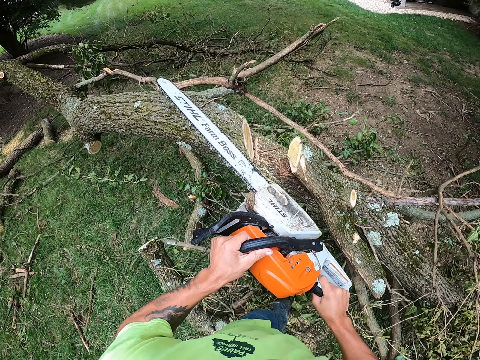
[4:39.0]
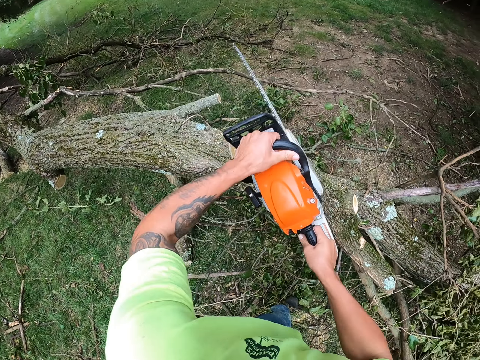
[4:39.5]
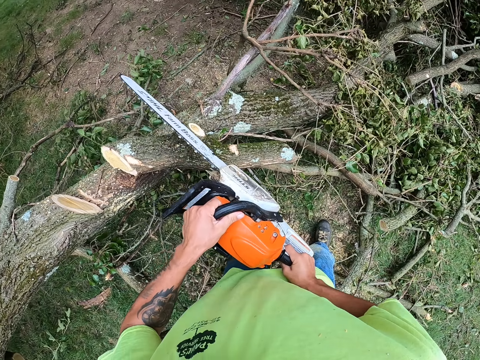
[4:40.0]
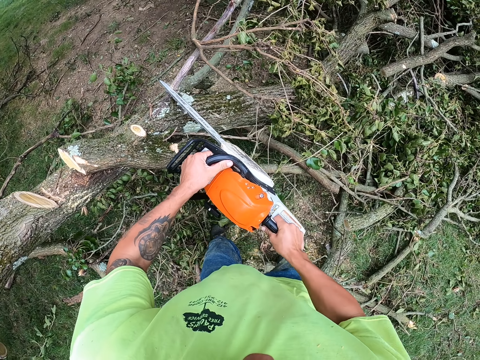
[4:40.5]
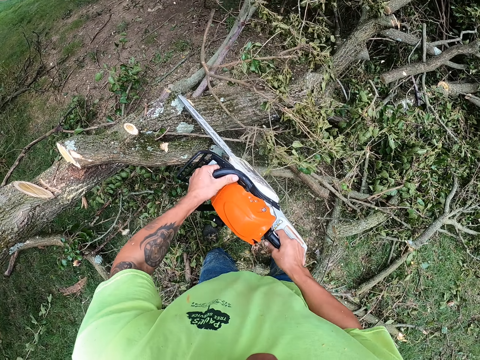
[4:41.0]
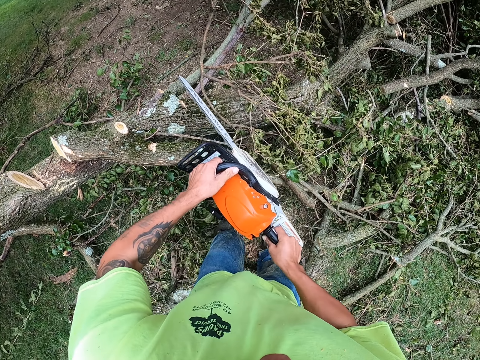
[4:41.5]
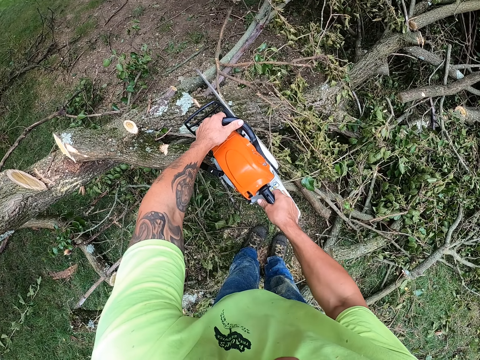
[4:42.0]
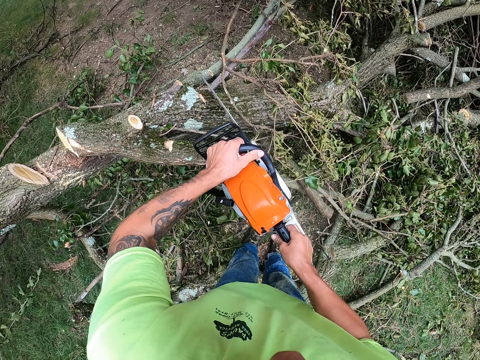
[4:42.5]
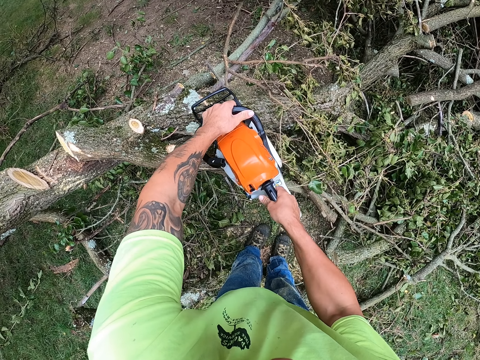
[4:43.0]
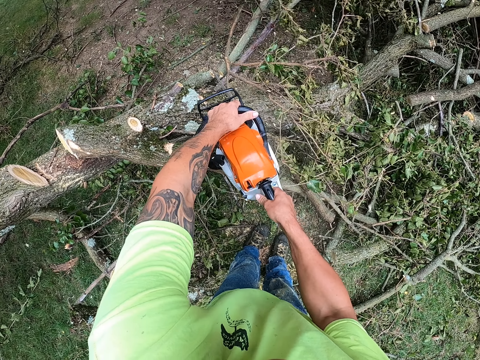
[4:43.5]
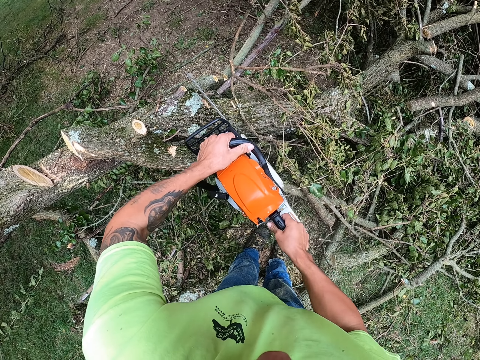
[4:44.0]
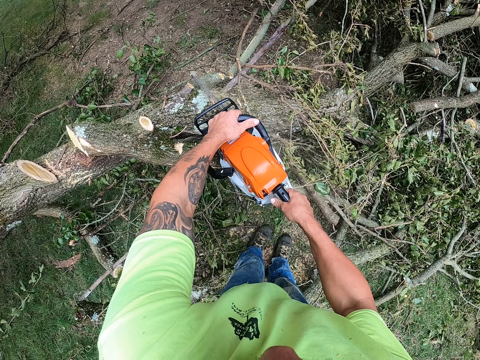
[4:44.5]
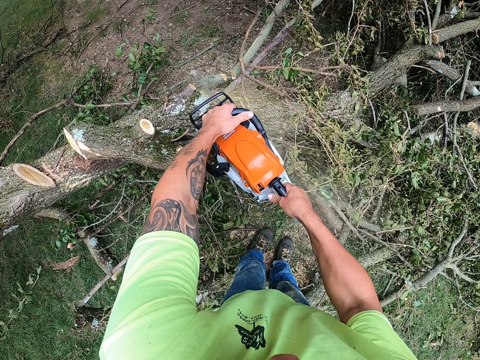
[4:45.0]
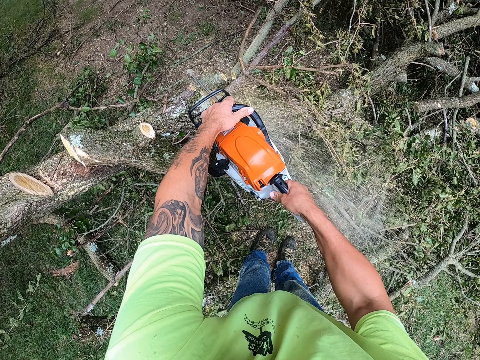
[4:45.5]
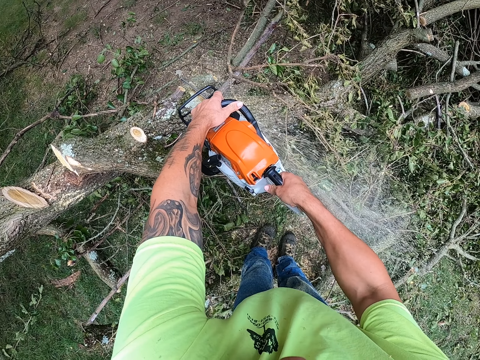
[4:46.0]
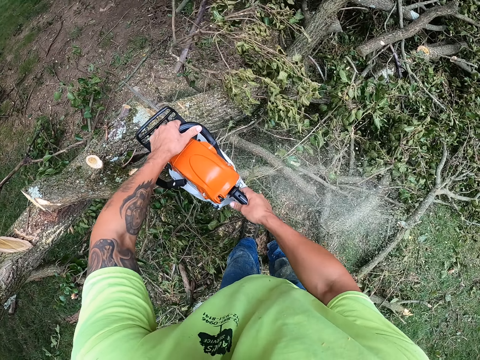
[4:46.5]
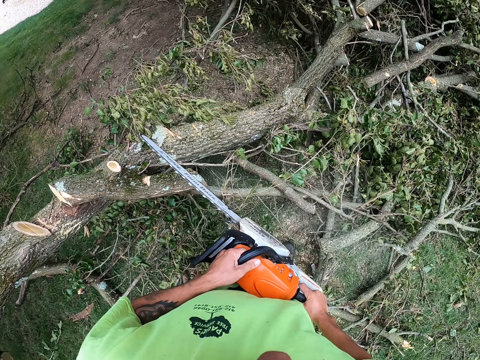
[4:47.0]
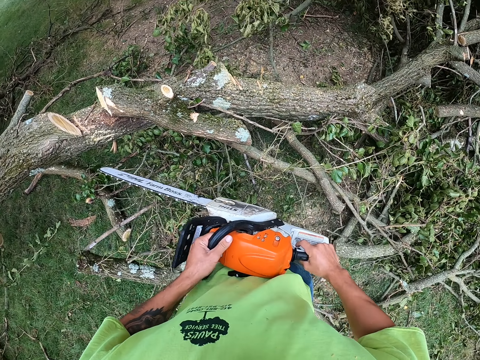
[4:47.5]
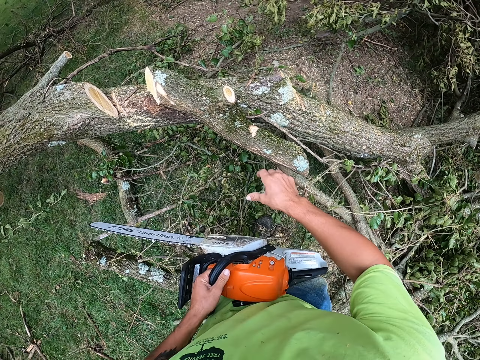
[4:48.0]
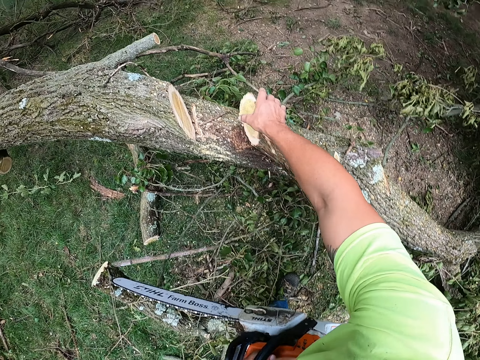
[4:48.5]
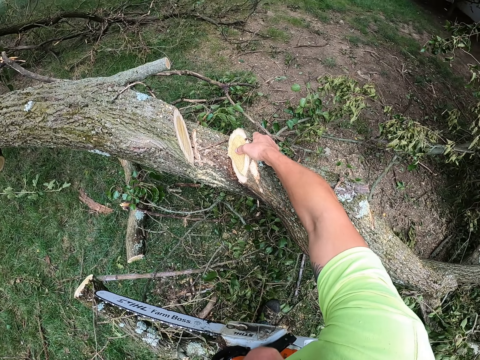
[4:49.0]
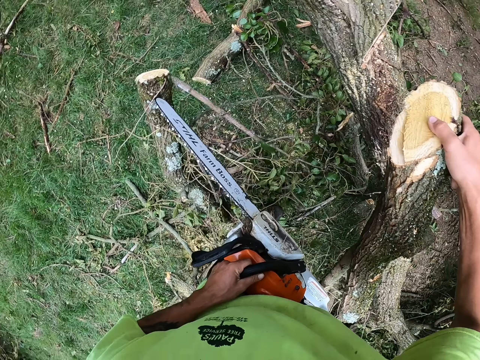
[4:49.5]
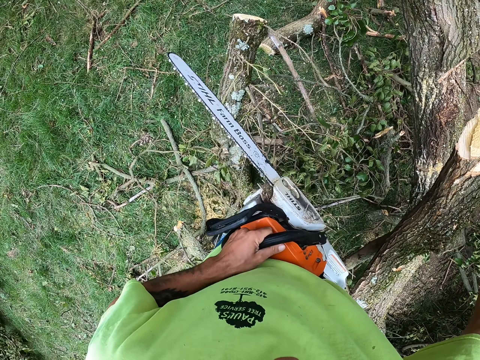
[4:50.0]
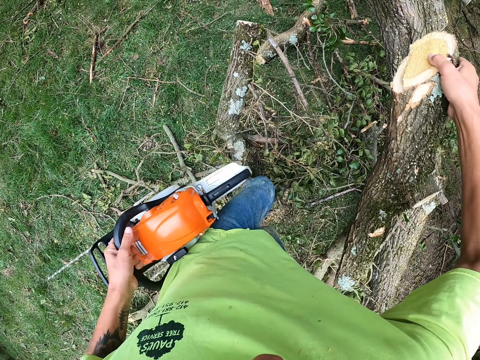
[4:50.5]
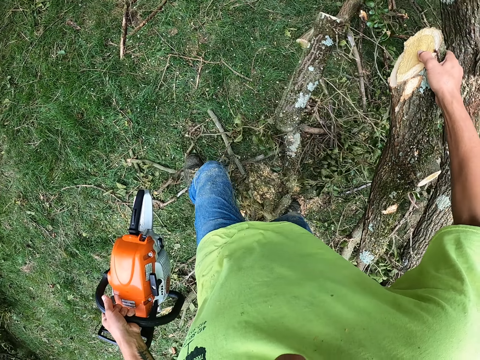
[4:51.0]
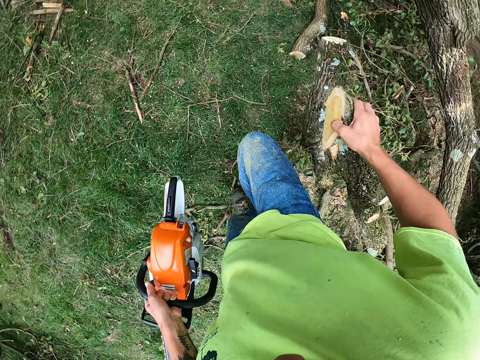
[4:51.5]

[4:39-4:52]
The camera wearer pushes the tree. He cuts the tree. He holds the chainsaw with his left hand. He holds a trunk of the felled tree with his right hand.

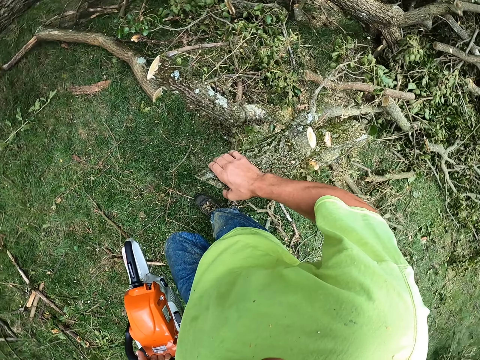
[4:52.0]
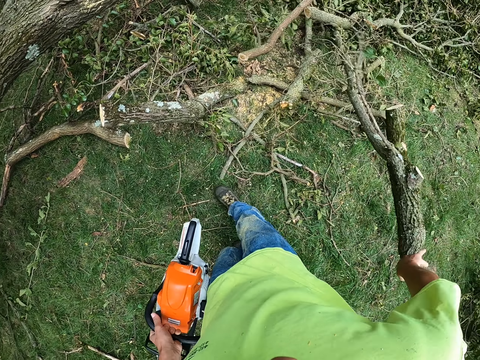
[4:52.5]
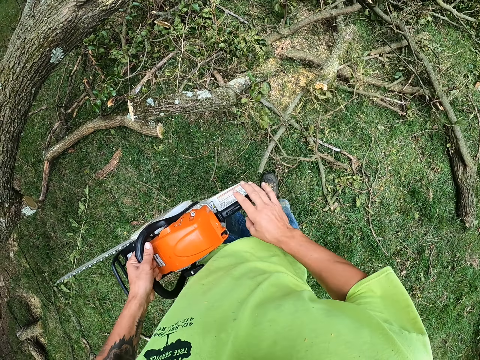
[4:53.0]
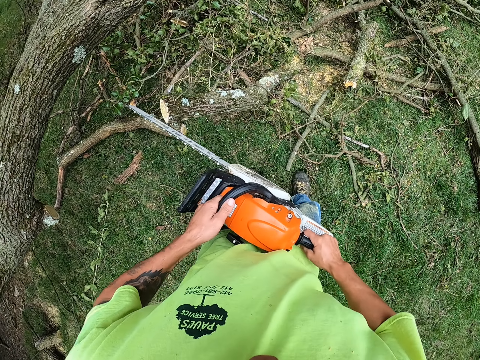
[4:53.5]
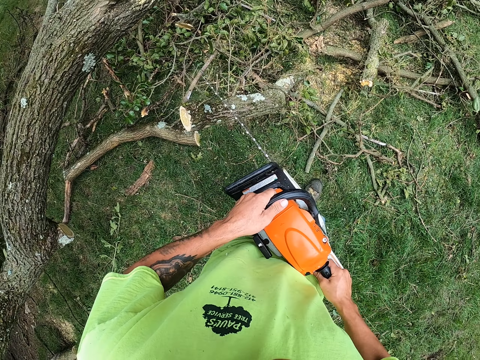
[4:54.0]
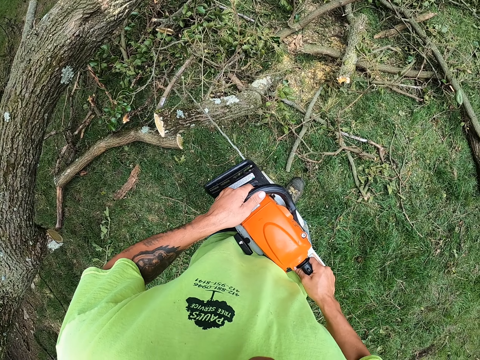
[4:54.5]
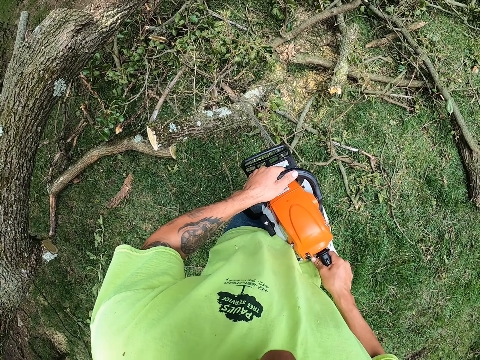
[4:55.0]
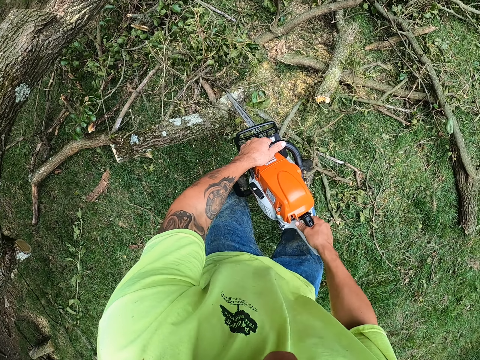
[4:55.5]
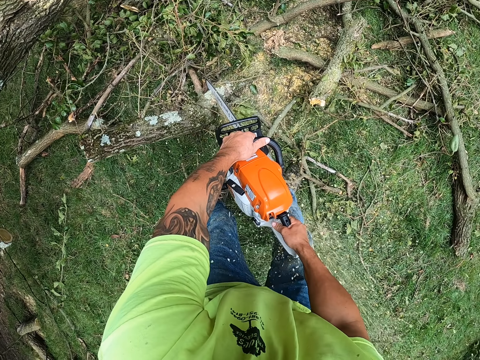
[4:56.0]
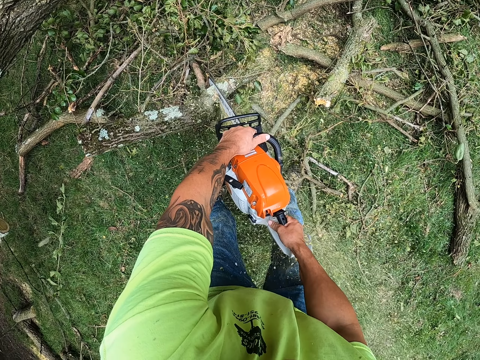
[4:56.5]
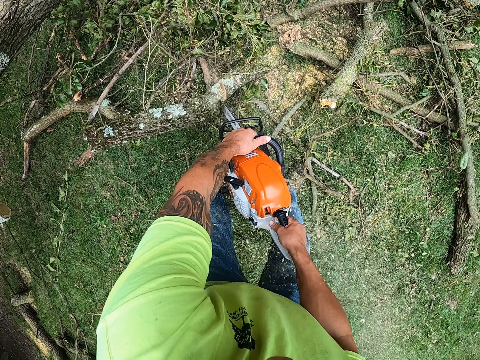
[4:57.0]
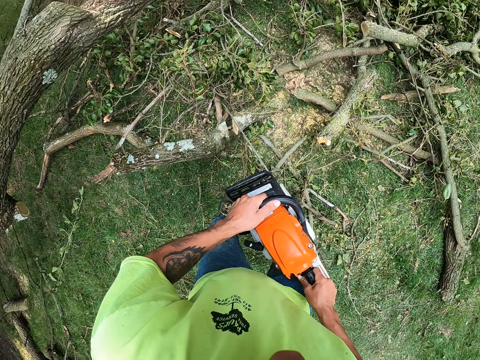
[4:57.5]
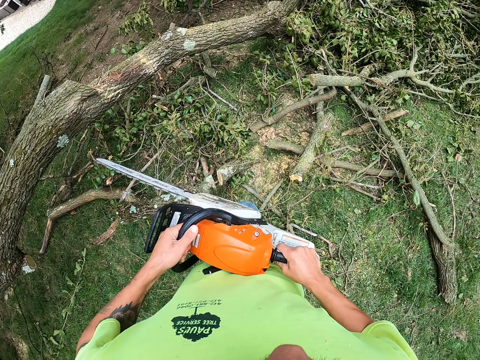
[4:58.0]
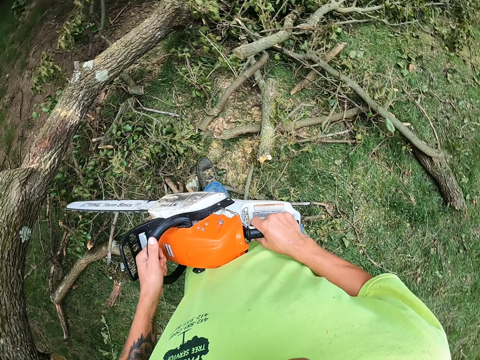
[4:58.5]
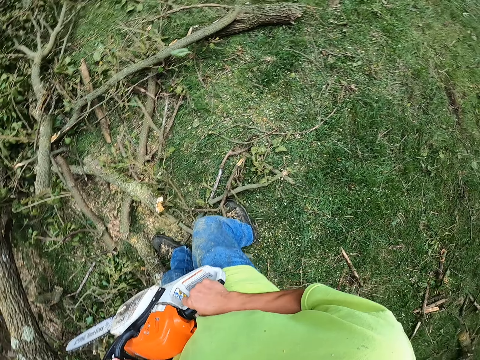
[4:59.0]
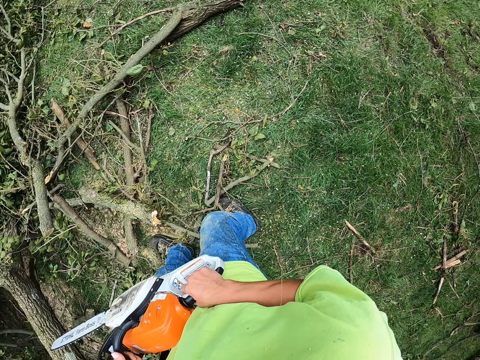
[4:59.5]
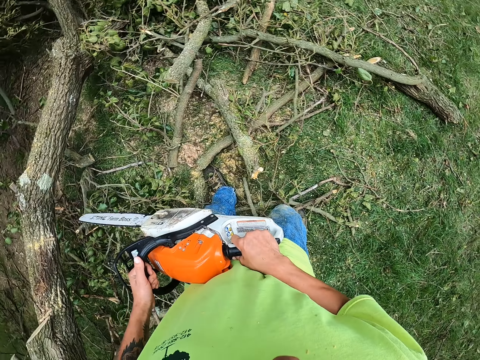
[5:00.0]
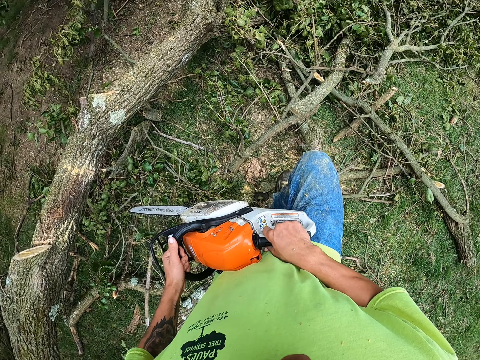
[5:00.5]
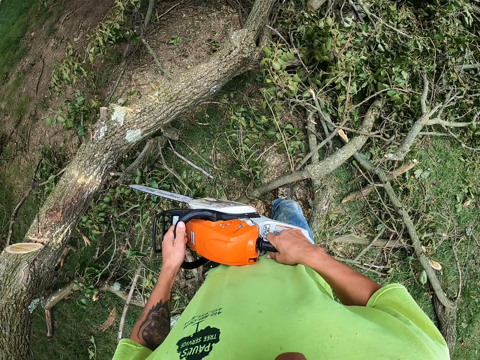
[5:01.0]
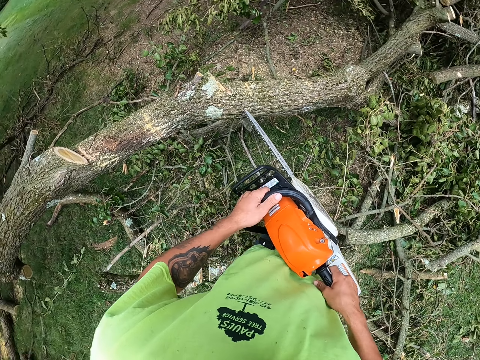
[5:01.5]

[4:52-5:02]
The camera wearer throws the trunk of the felled tree to the floor with his right hand. He holds the chainsaw with both hands. He cuts a branch of the felled tree with the chainsaw with both hands.

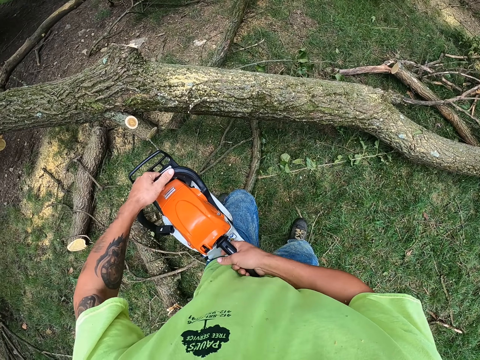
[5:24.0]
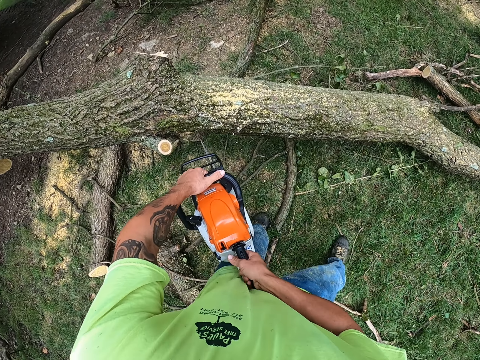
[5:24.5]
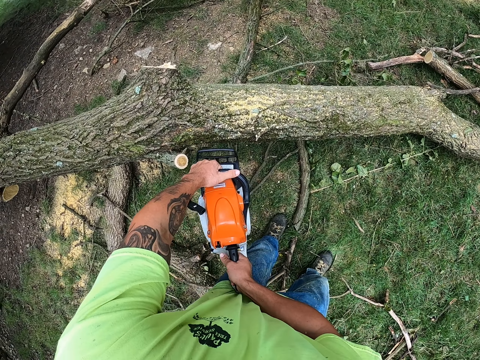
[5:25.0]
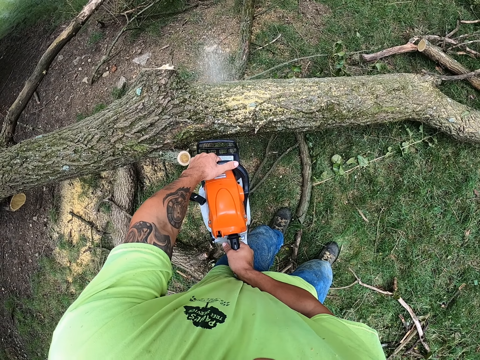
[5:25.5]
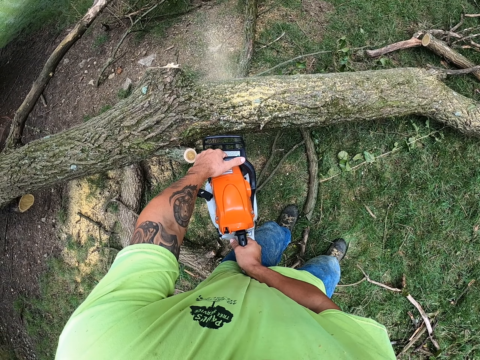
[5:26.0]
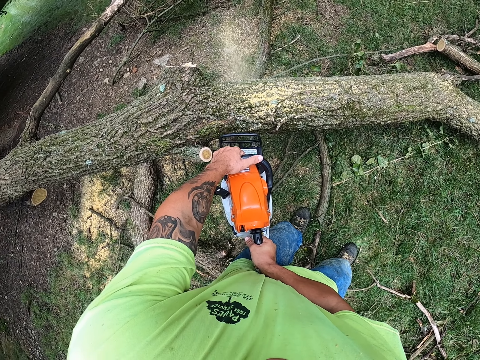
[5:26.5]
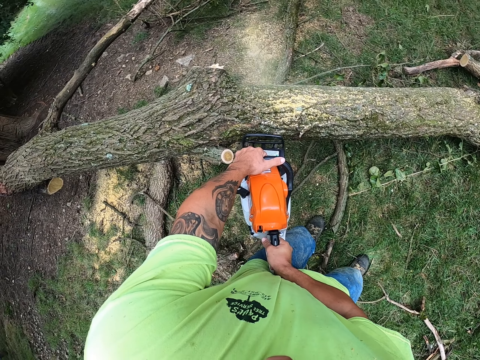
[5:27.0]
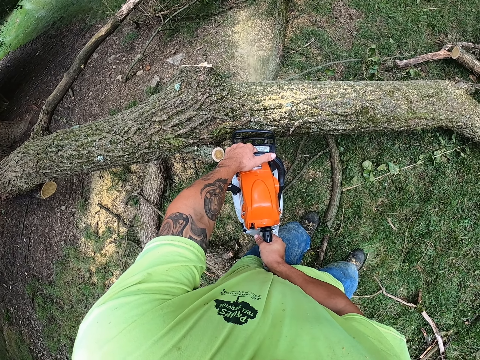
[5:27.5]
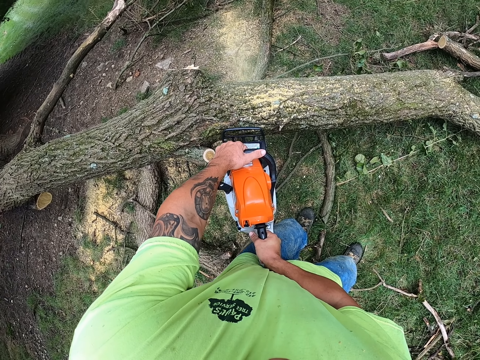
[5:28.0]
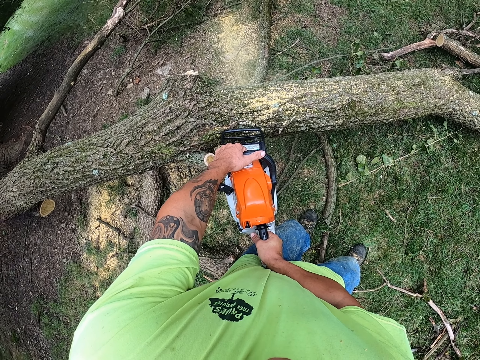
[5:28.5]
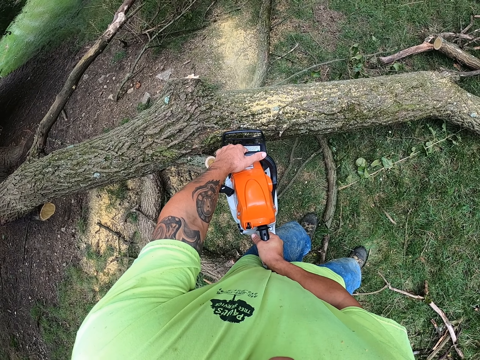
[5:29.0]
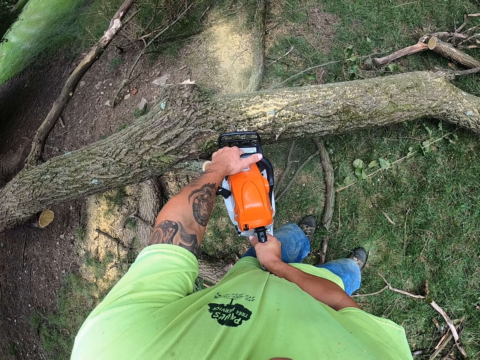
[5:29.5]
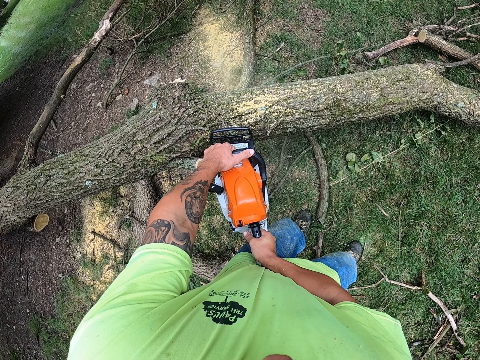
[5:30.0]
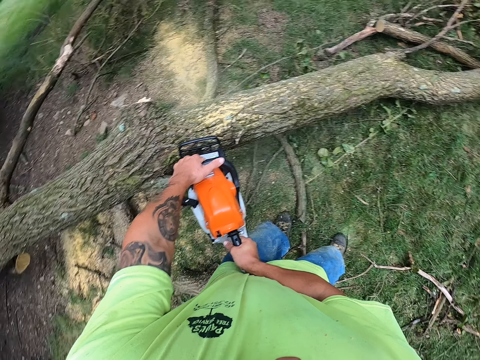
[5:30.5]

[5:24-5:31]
The camera wearer cuts the trunk of the felled tree with the chainsaw with both hands.
